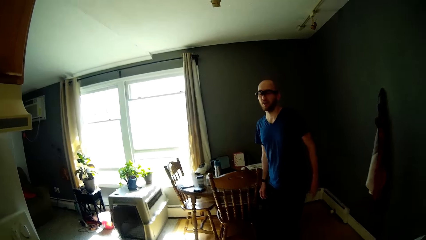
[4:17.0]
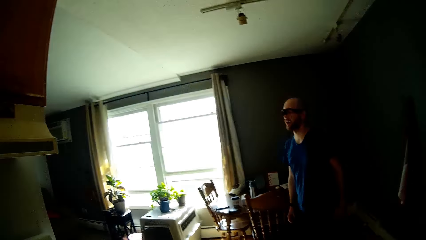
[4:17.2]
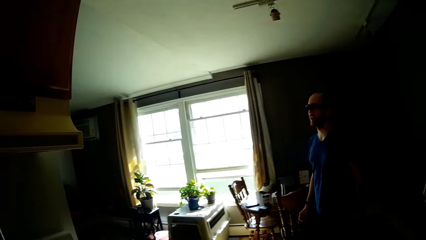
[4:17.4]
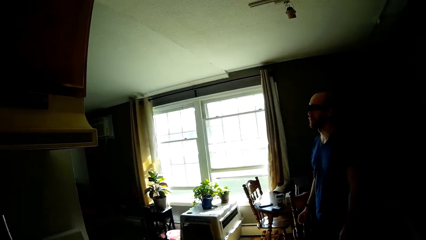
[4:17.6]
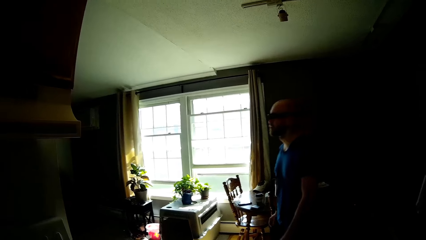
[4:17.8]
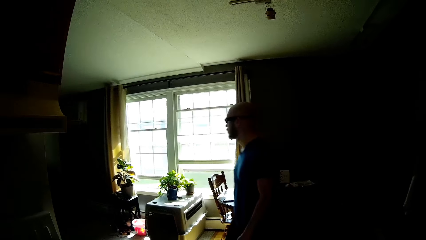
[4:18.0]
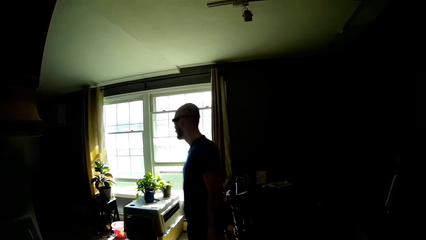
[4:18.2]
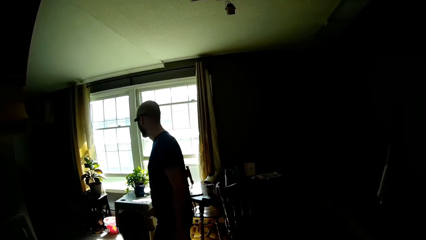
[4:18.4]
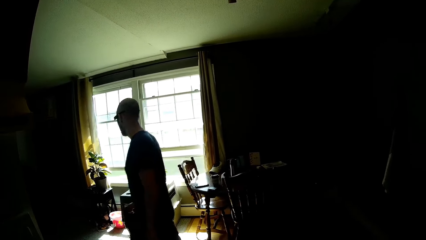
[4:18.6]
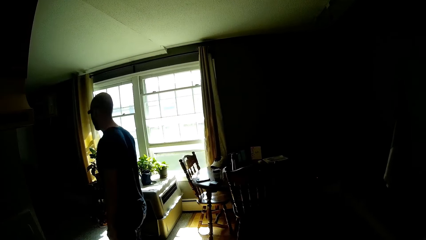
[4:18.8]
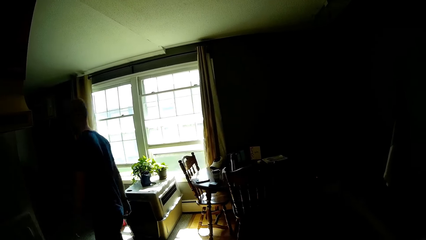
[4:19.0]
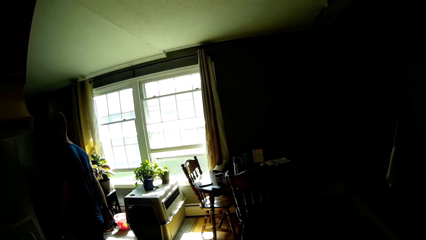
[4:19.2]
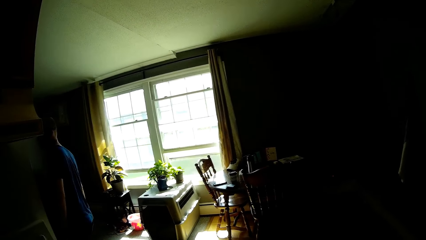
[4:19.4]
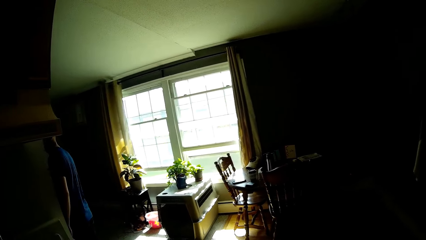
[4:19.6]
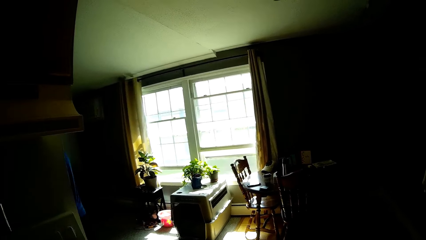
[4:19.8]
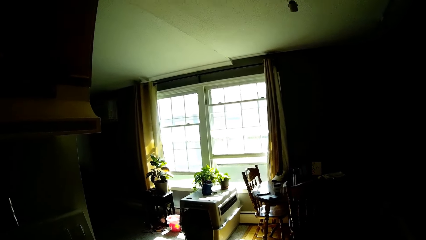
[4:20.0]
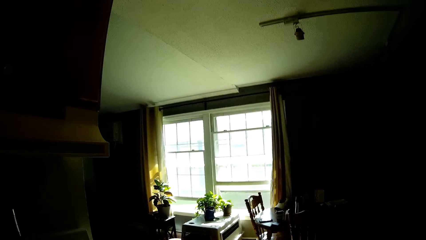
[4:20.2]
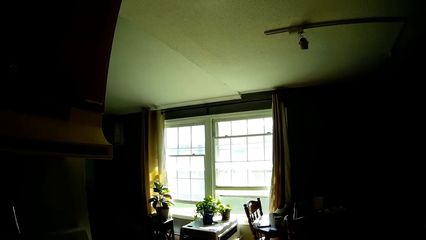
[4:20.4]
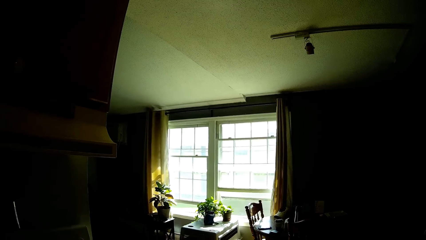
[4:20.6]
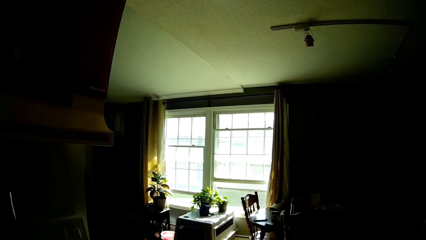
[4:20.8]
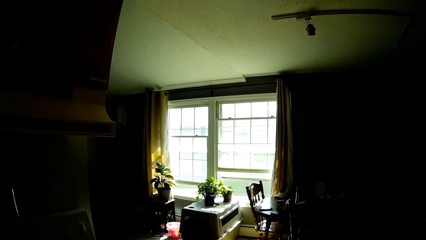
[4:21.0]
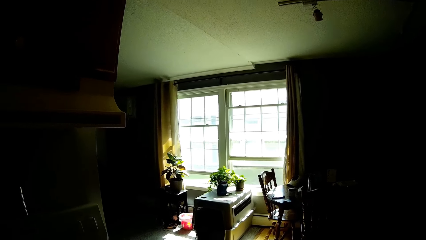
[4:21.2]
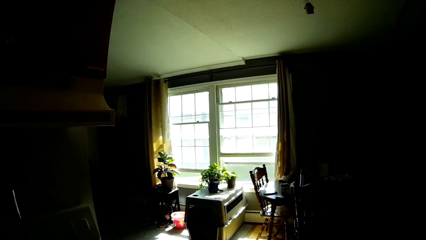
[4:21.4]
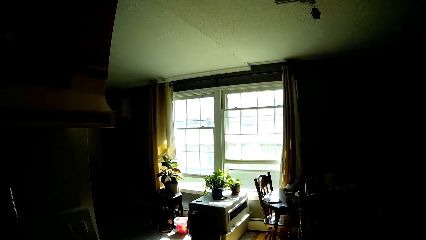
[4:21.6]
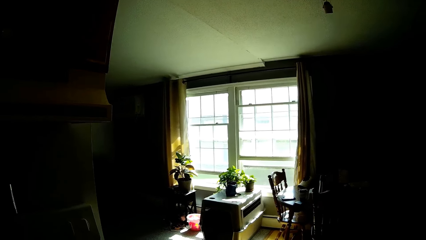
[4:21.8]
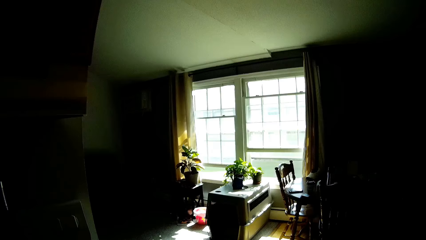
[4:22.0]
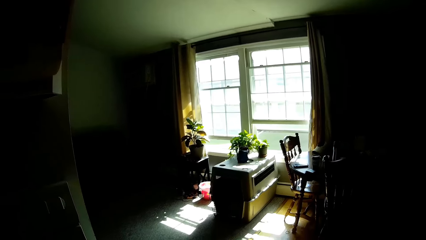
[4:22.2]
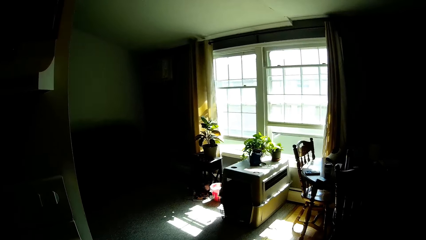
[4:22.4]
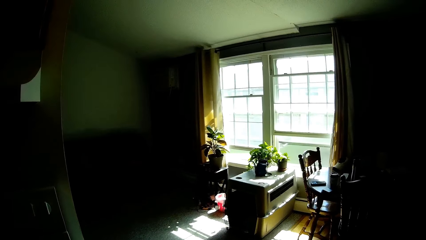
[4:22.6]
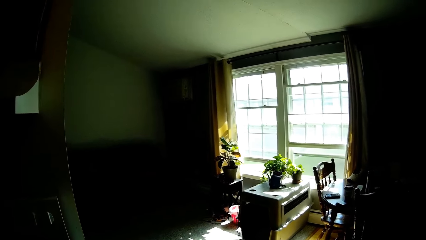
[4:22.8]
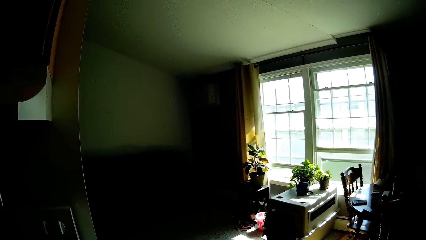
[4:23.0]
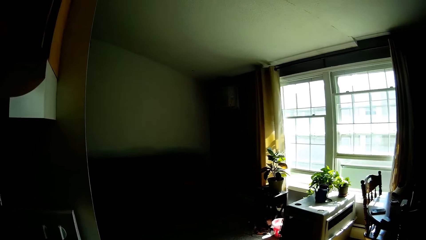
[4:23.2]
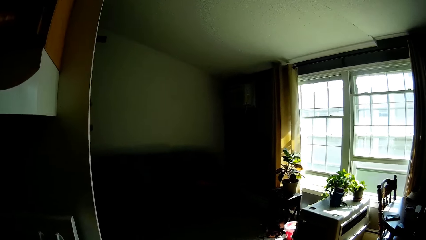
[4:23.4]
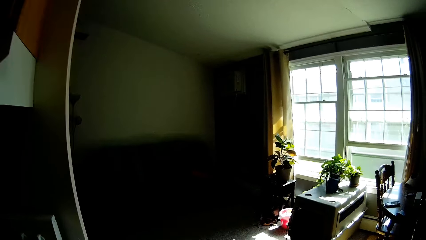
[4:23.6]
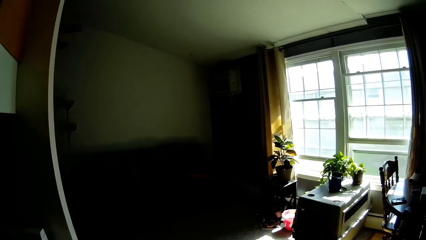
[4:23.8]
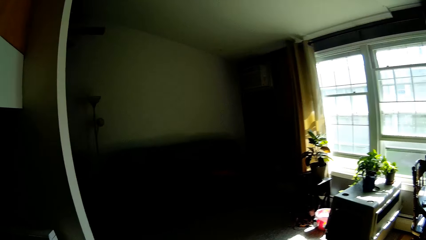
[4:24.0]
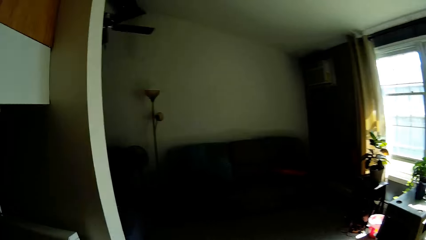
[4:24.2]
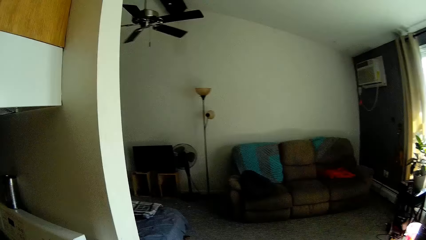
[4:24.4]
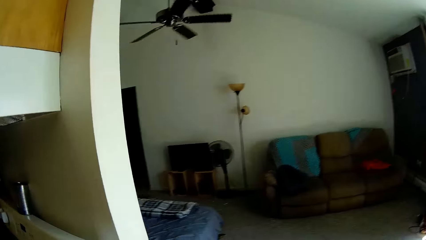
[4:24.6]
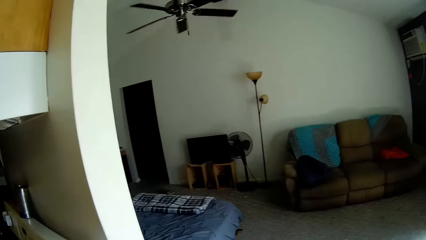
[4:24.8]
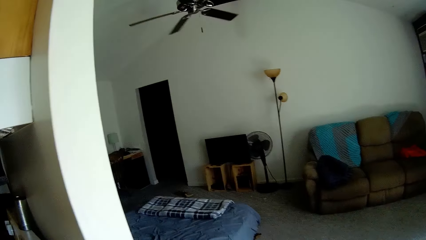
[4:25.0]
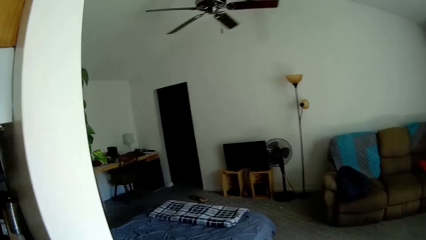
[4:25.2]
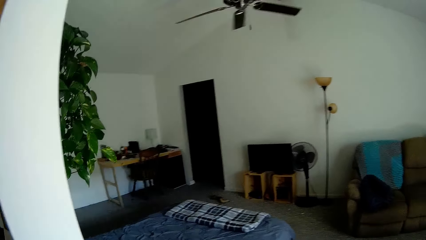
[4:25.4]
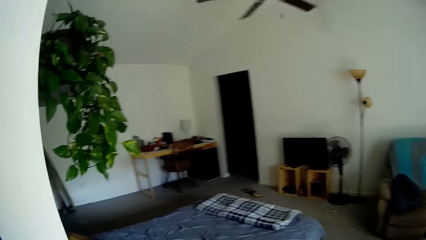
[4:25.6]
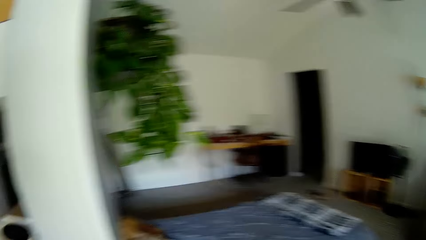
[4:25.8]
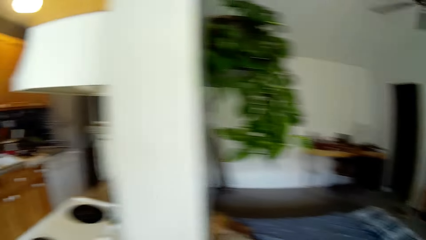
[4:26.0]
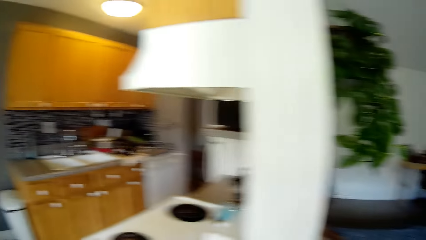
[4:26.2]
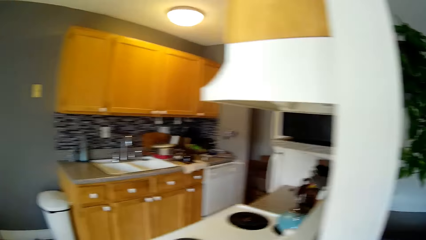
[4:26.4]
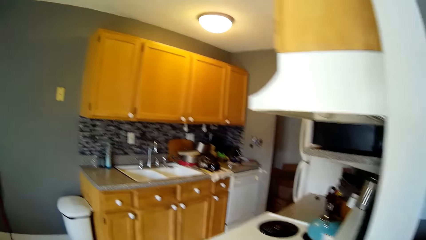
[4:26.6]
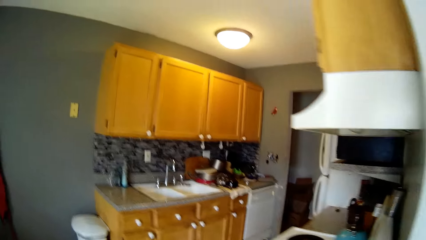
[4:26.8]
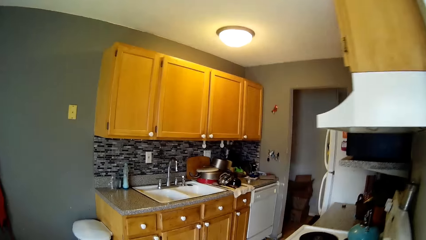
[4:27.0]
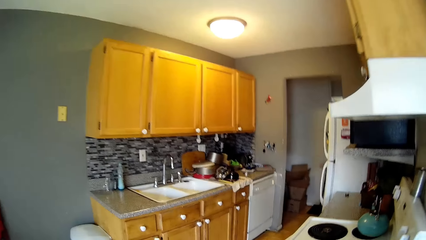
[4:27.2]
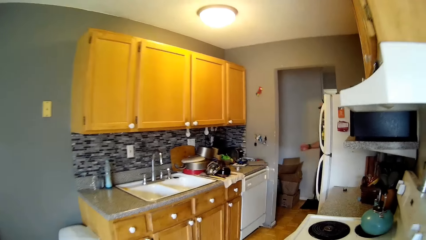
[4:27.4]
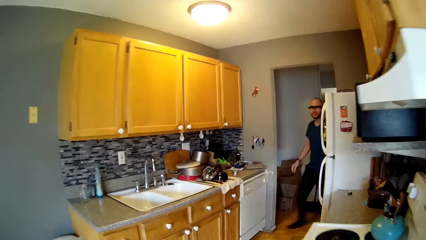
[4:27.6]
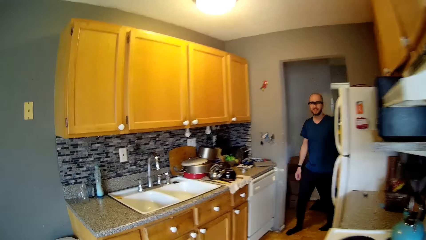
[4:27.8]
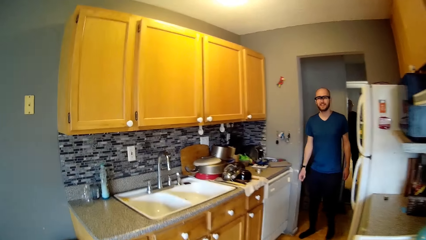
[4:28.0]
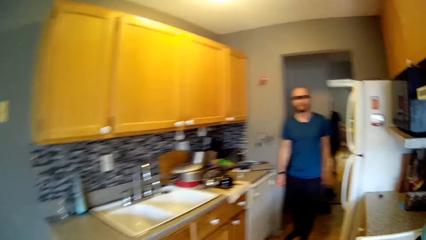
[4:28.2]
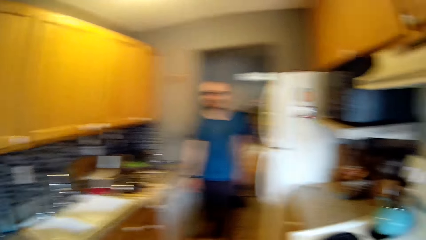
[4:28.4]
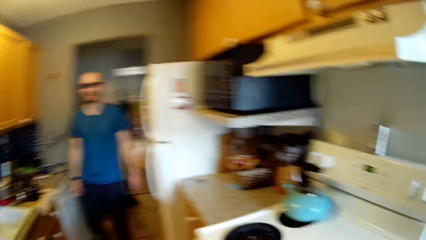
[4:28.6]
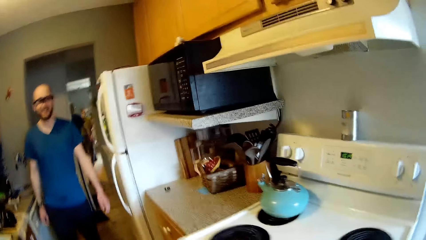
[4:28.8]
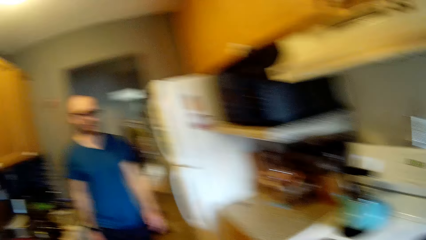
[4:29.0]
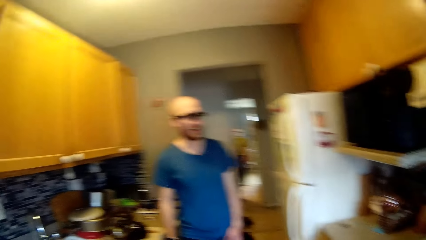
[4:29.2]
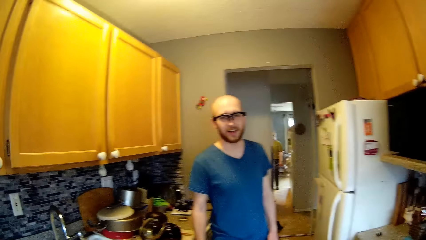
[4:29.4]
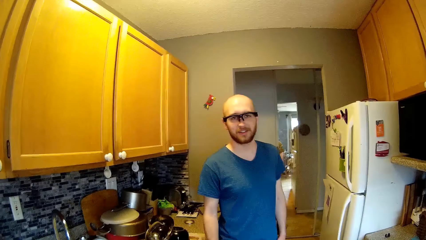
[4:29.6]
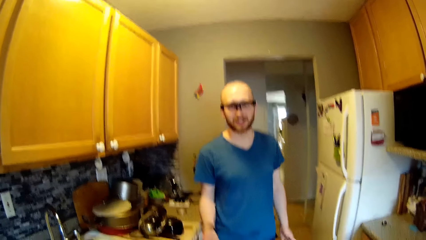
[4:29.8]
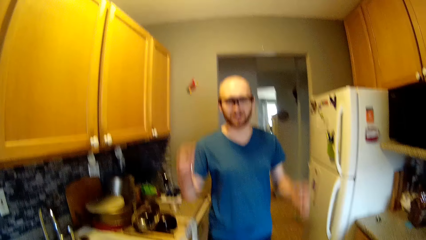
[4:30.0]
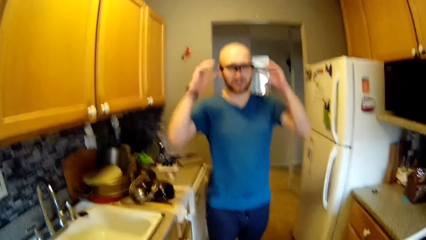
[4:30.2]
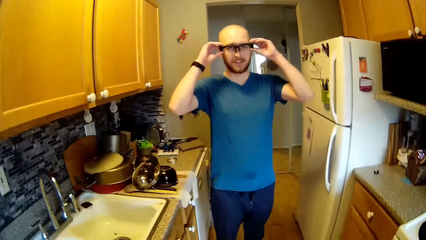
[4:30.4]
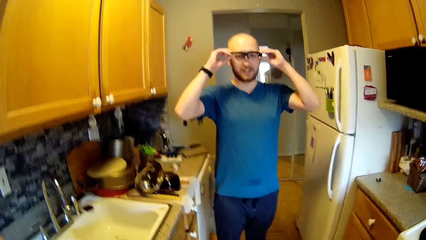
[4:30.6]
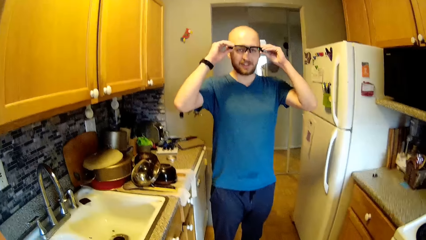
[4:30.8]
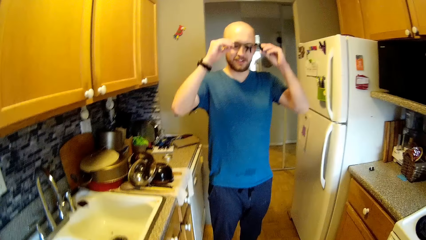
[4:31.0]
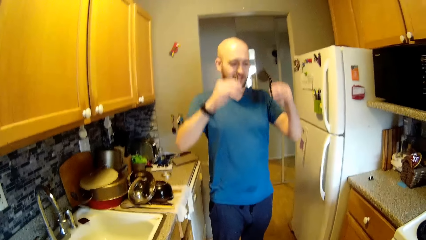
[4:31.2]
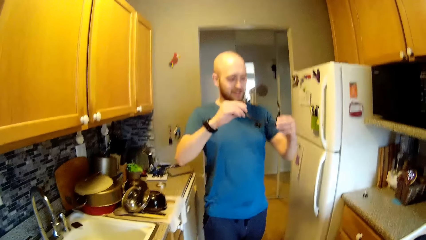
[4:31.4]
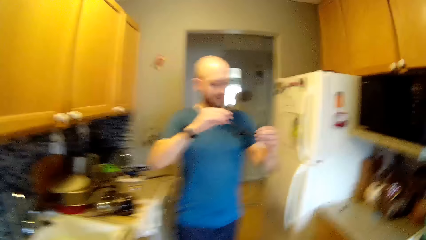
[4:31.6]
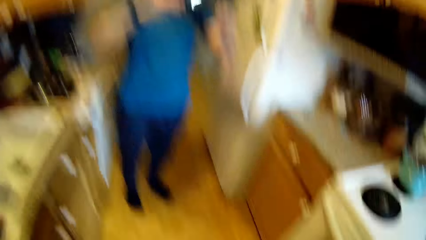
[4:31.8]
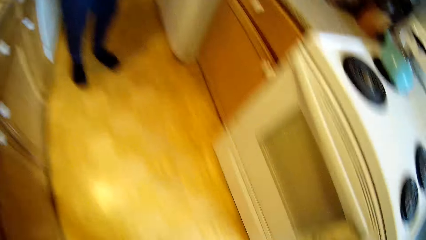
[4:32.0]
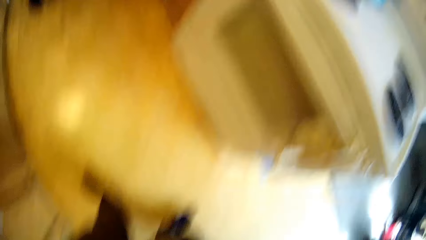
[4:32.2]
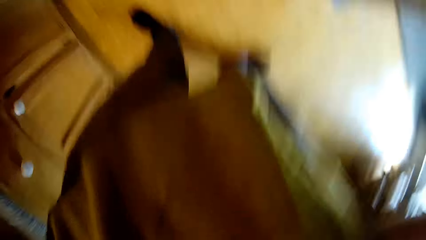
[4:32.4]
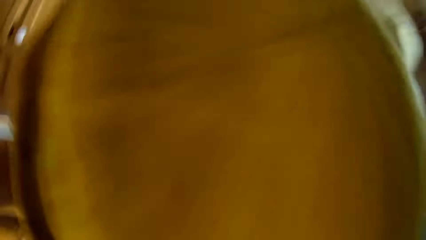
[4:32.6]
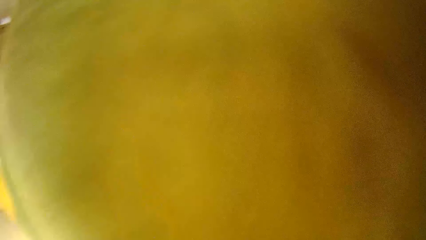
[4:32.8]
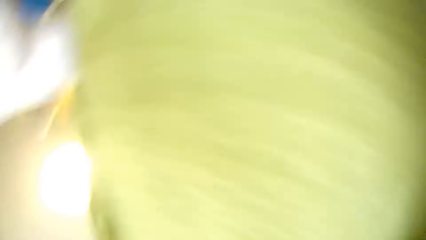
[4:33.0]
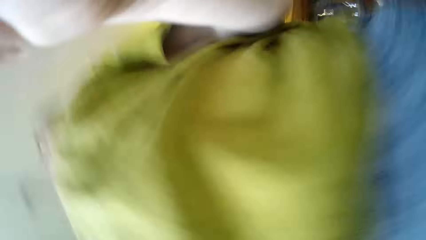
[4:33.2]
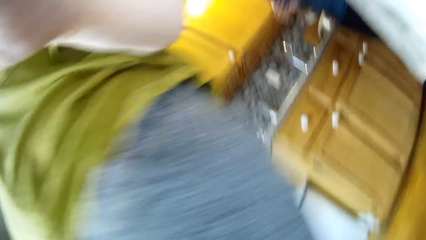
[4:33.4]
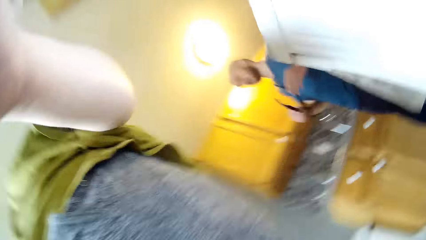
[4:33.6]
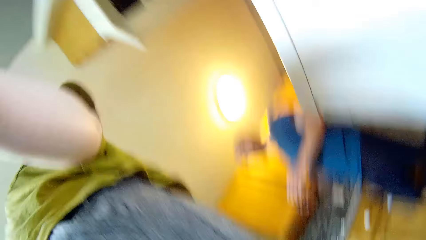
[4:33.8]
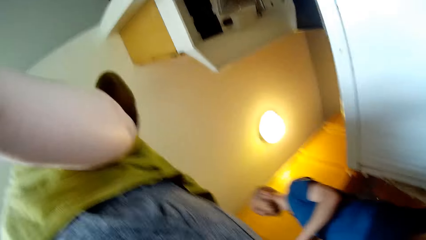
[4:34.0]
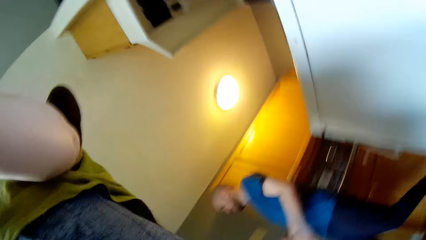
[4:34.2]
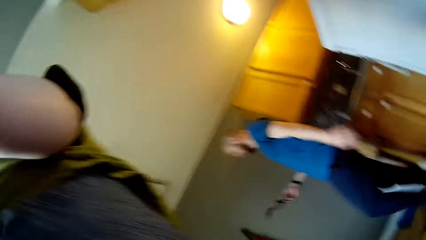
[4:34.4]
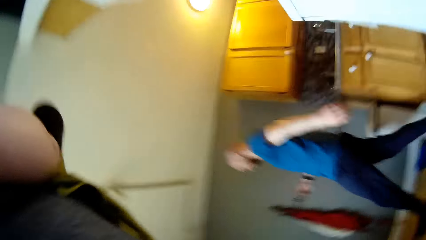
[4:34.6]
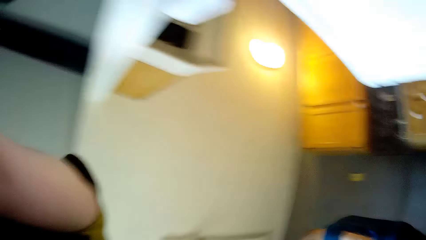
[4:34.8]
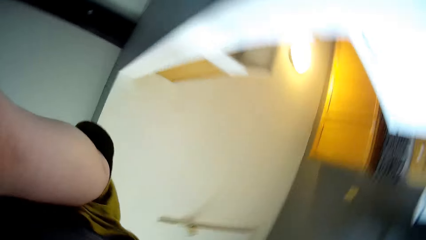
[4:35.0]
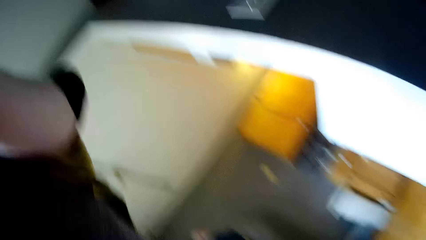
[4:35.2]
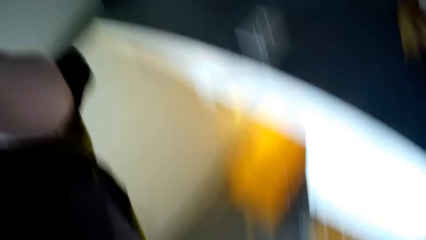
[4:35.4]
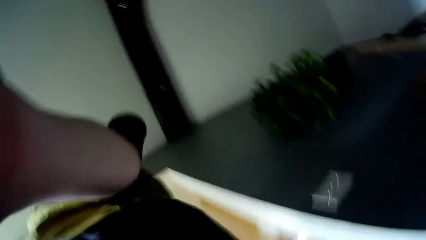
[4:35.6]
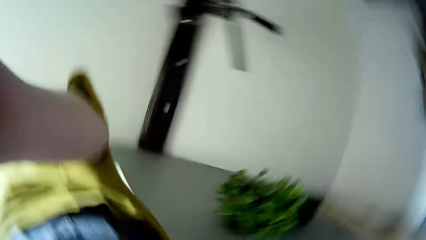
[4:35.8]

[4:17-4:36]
The man walks to the sitting room. The camera wearer moves around. She walks towards the sitting room. The man walks into the kitchen and converses with the camera wearer. The man takes a pair of glasses off his face with his right hand and looks at the glasses. The camera wearer interacts with the man in the kitchen. She speaks to the man. She turns the camera upside down with both hands. She moves around. She turns the camera upright with her left hand. She walks towards the dining. The man walks in the kitchen.
